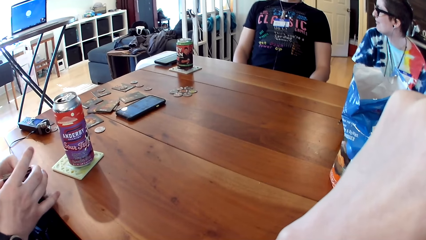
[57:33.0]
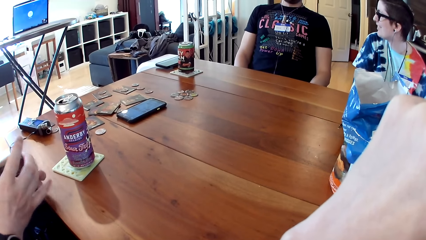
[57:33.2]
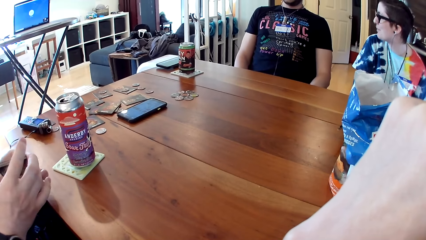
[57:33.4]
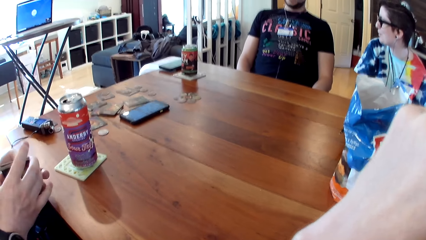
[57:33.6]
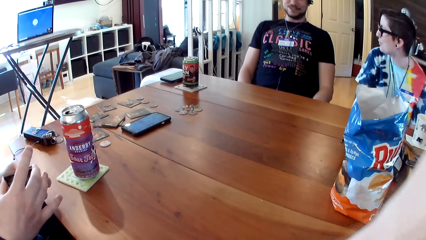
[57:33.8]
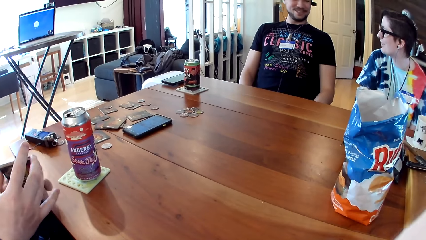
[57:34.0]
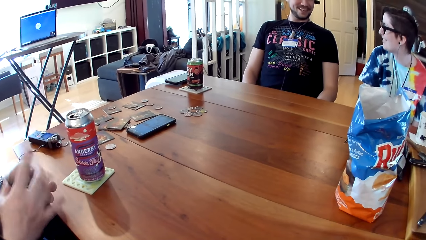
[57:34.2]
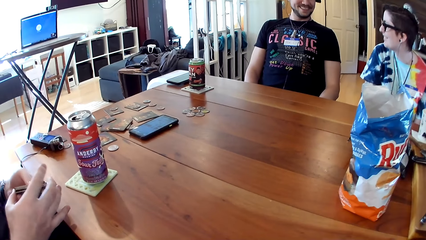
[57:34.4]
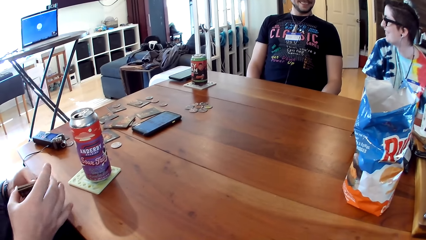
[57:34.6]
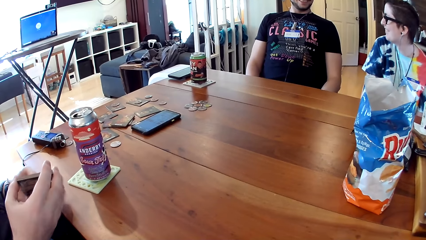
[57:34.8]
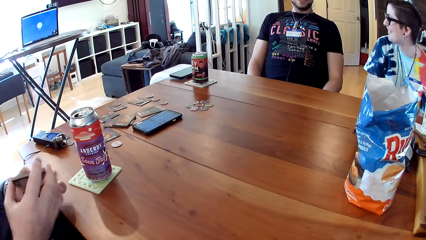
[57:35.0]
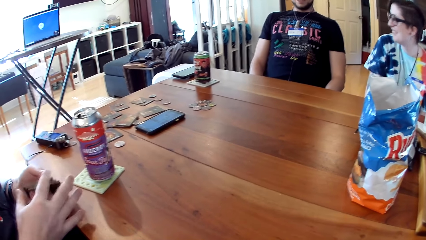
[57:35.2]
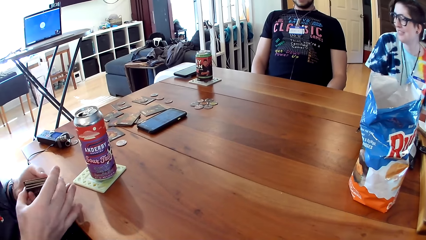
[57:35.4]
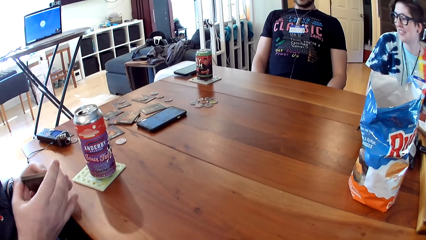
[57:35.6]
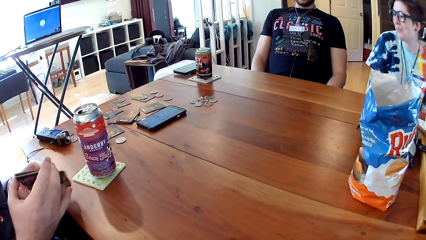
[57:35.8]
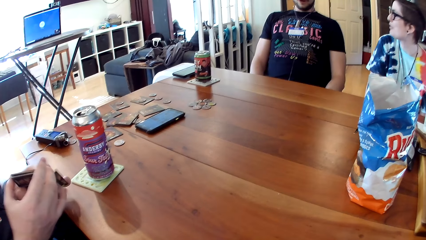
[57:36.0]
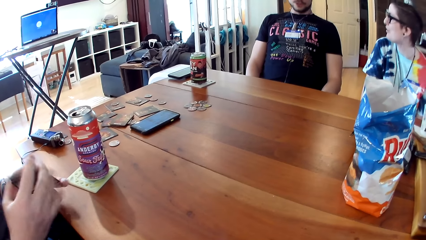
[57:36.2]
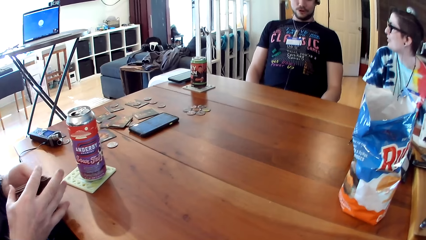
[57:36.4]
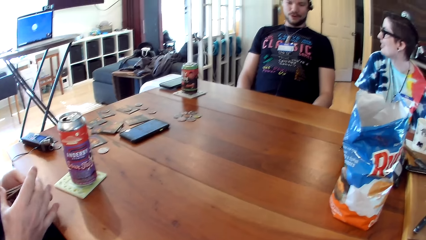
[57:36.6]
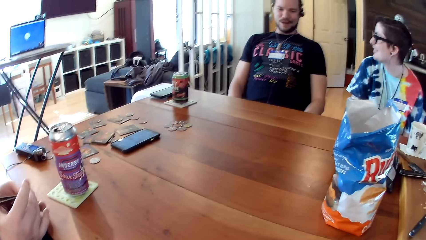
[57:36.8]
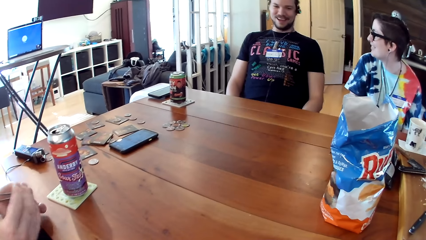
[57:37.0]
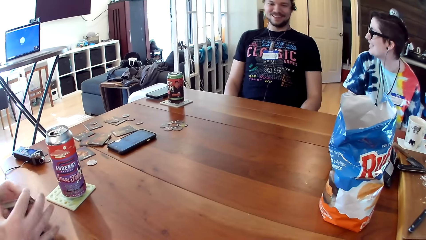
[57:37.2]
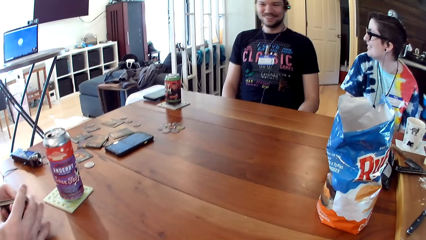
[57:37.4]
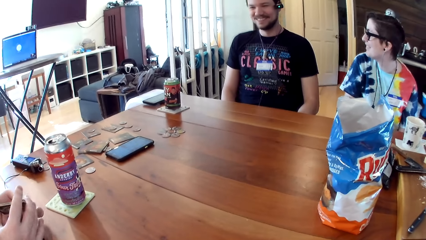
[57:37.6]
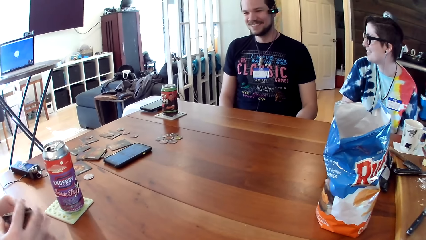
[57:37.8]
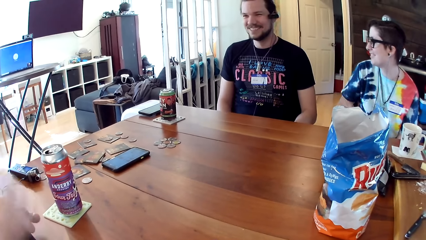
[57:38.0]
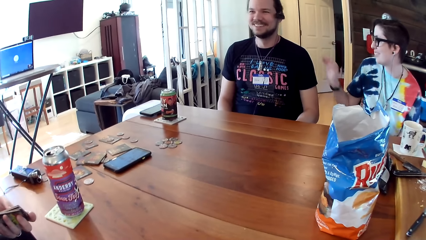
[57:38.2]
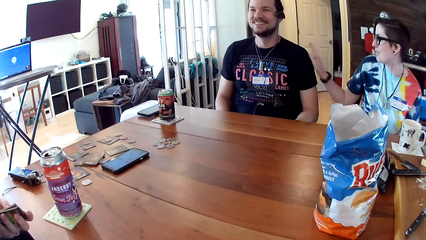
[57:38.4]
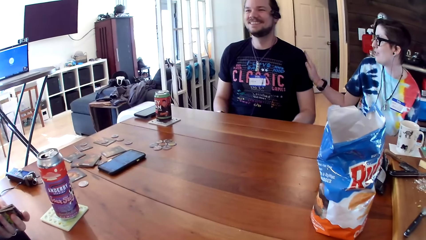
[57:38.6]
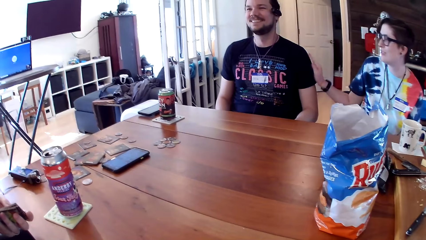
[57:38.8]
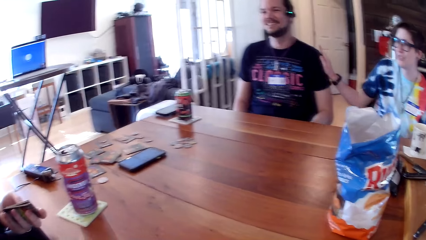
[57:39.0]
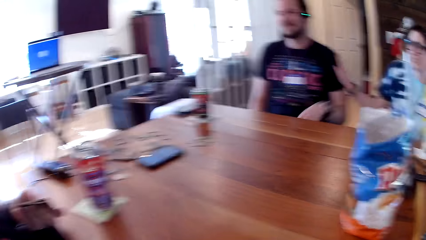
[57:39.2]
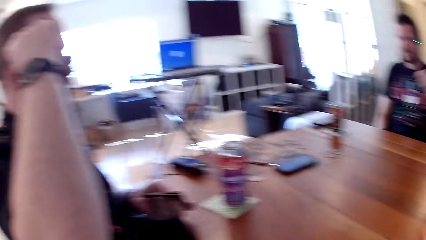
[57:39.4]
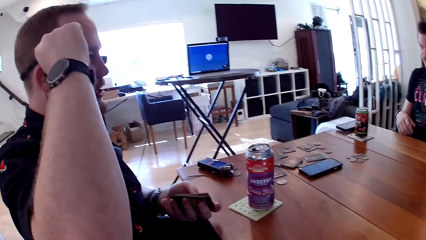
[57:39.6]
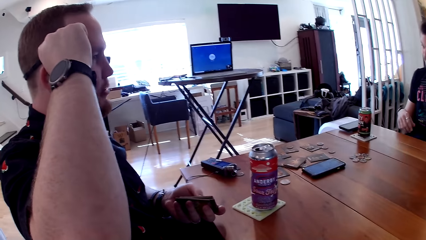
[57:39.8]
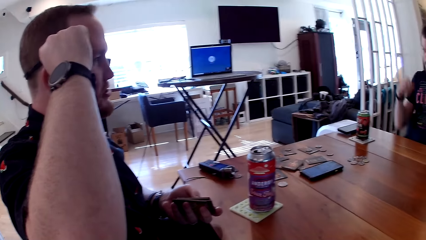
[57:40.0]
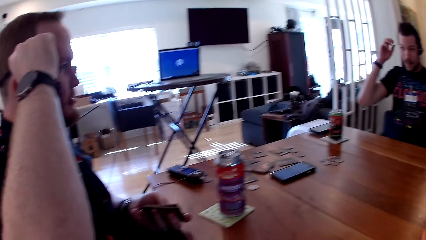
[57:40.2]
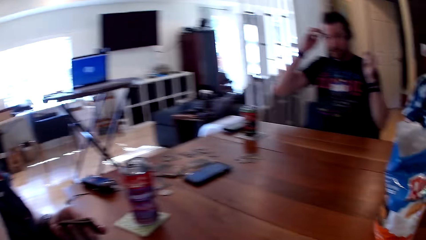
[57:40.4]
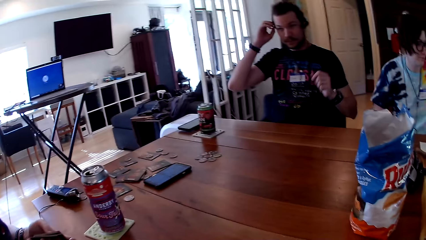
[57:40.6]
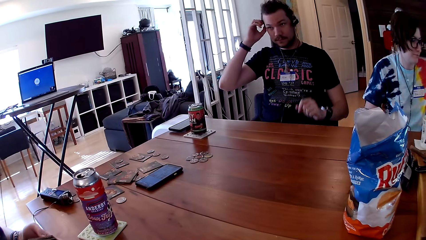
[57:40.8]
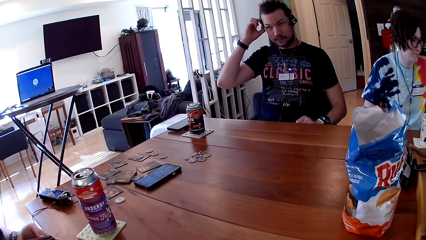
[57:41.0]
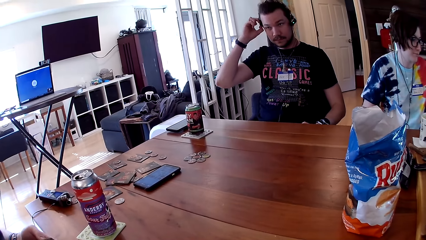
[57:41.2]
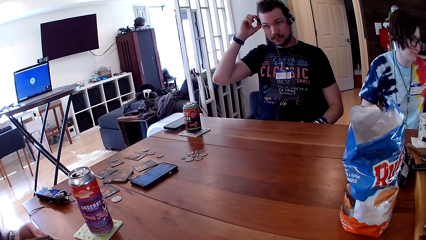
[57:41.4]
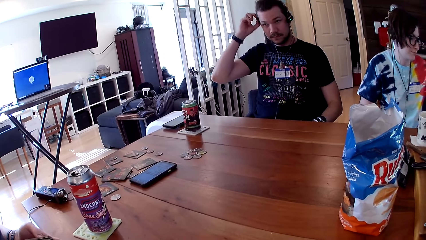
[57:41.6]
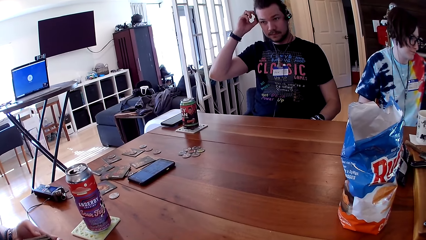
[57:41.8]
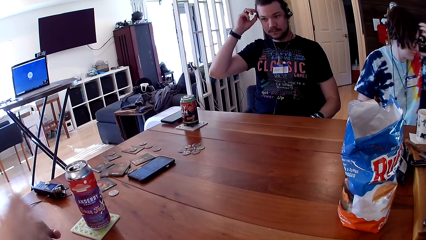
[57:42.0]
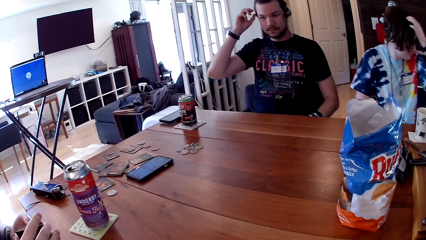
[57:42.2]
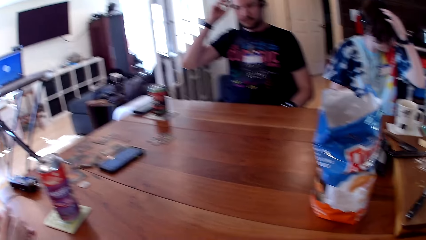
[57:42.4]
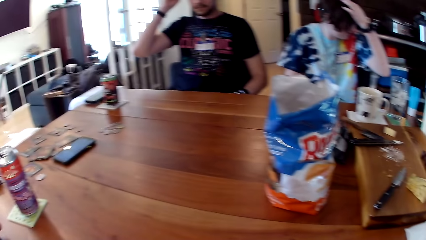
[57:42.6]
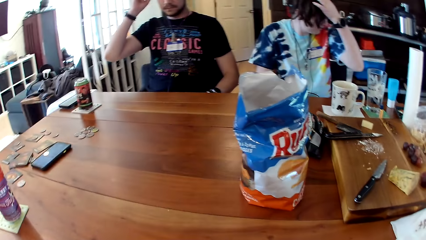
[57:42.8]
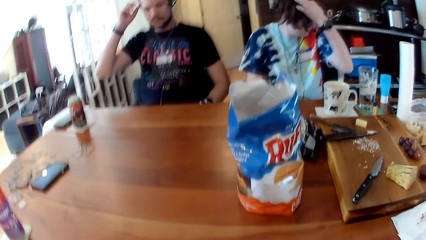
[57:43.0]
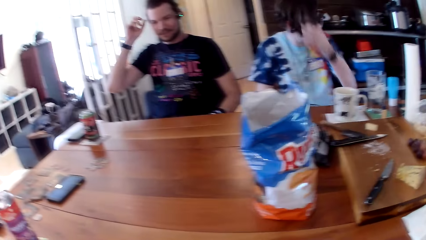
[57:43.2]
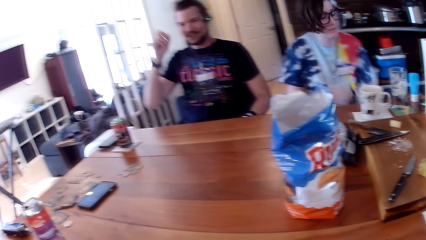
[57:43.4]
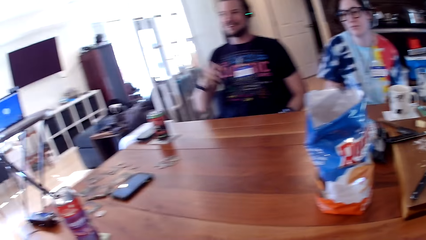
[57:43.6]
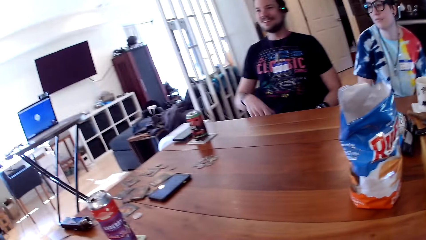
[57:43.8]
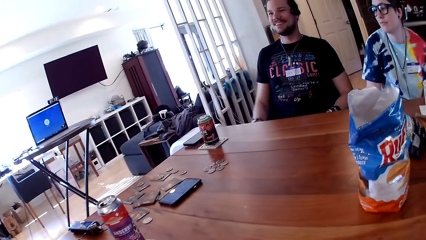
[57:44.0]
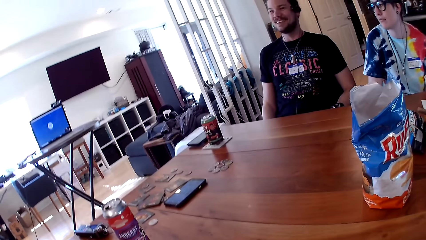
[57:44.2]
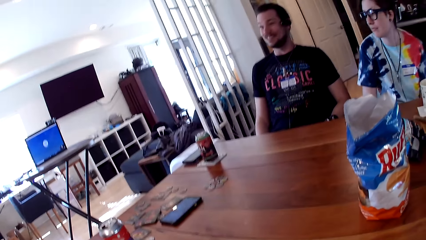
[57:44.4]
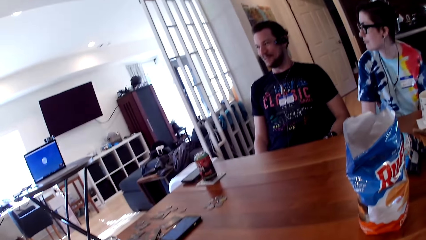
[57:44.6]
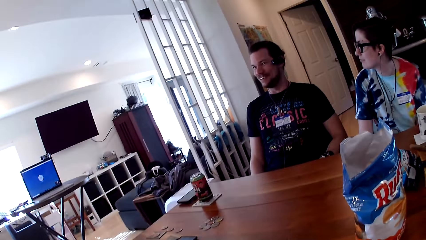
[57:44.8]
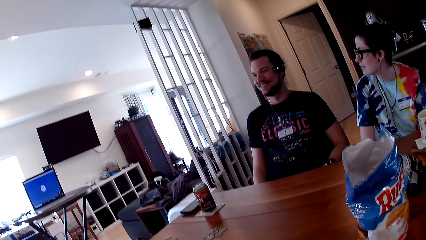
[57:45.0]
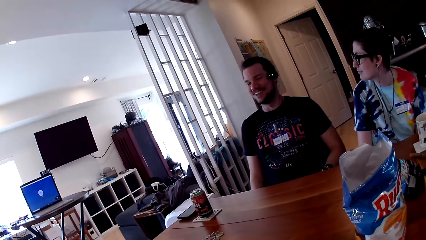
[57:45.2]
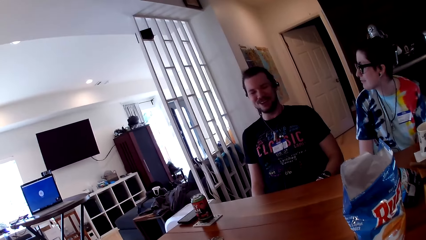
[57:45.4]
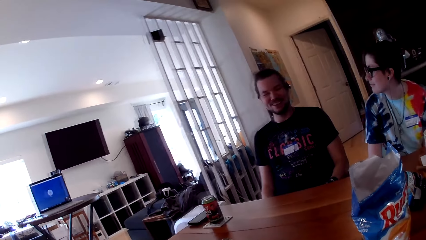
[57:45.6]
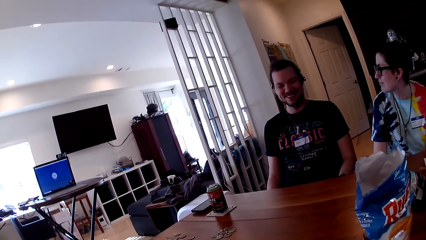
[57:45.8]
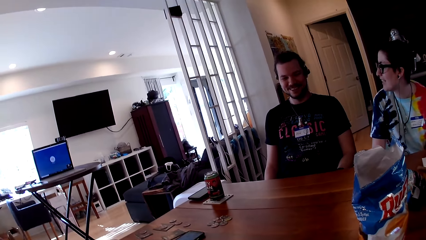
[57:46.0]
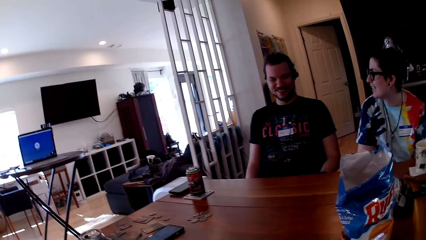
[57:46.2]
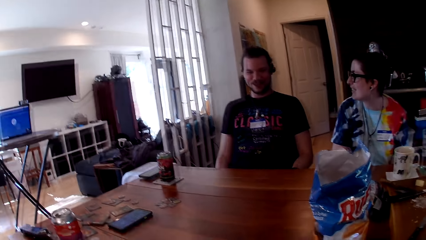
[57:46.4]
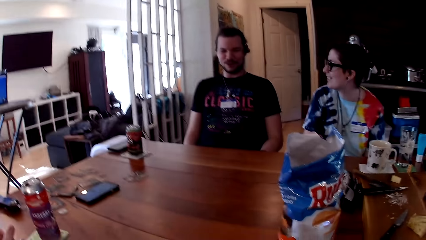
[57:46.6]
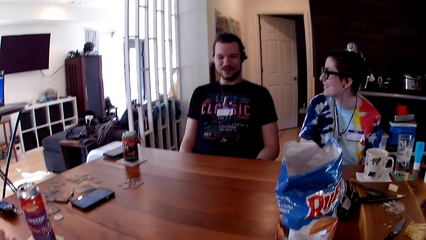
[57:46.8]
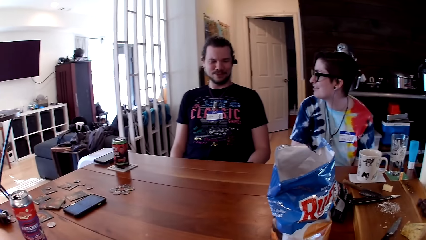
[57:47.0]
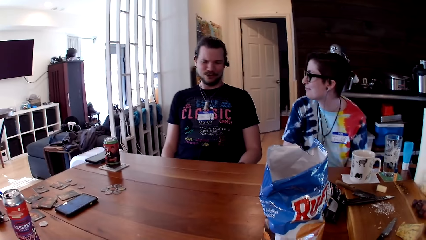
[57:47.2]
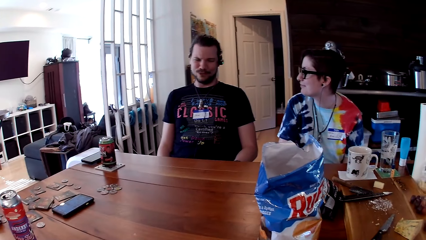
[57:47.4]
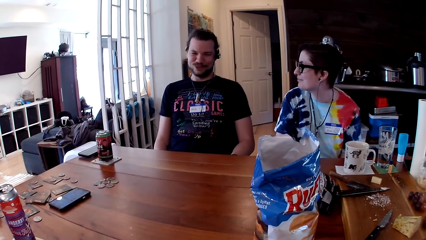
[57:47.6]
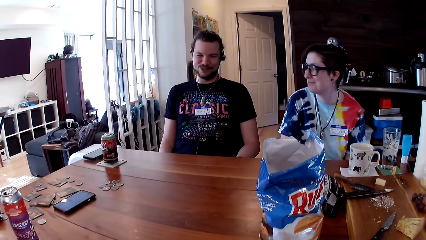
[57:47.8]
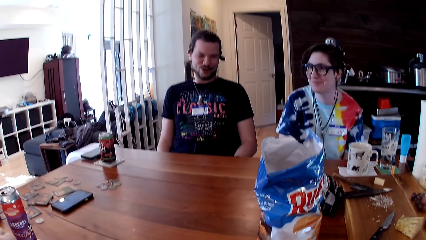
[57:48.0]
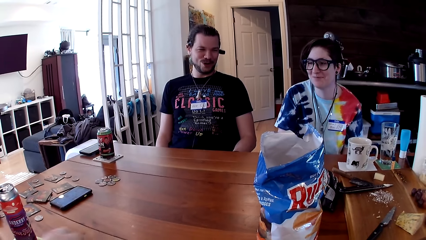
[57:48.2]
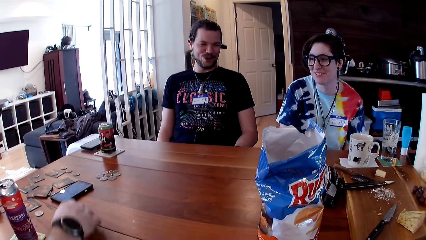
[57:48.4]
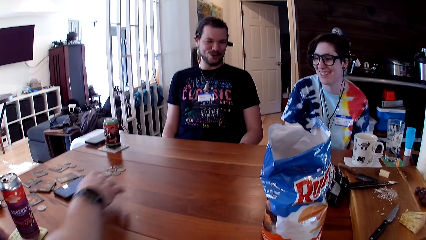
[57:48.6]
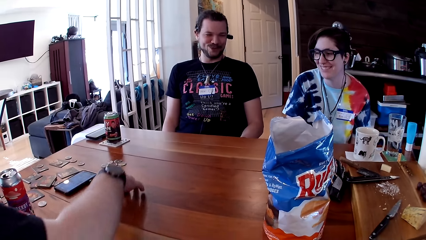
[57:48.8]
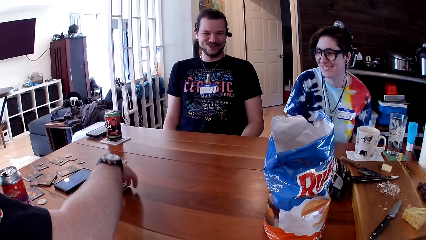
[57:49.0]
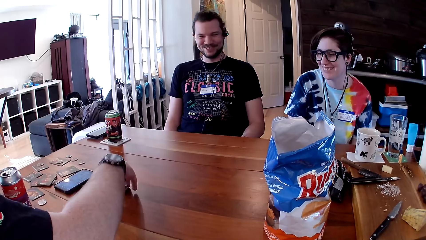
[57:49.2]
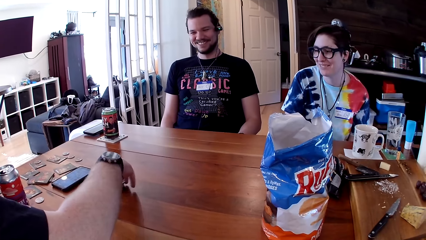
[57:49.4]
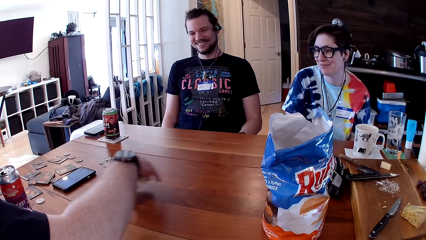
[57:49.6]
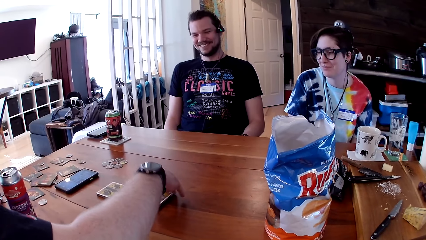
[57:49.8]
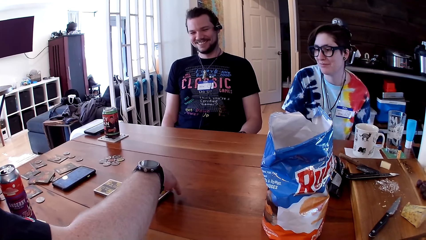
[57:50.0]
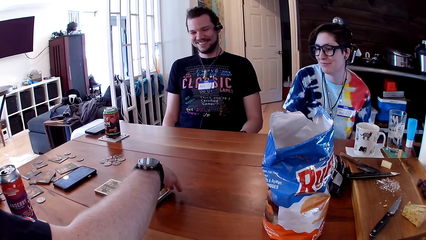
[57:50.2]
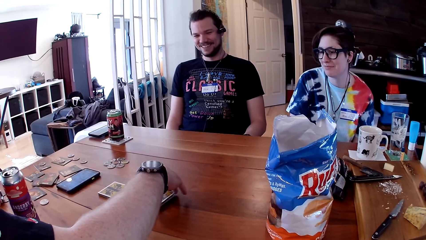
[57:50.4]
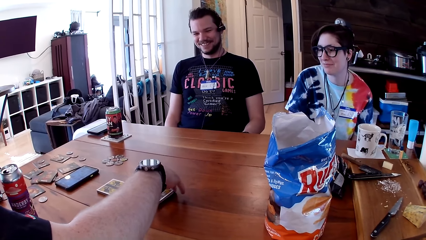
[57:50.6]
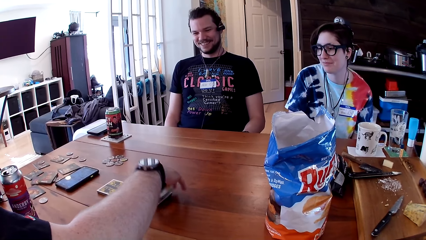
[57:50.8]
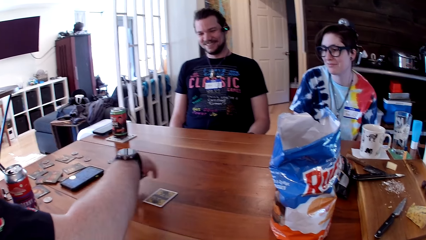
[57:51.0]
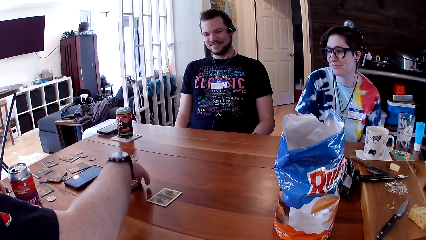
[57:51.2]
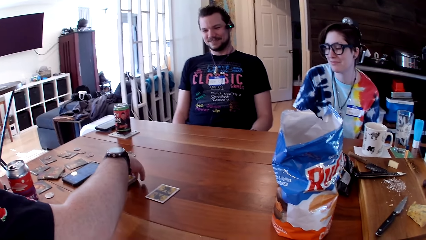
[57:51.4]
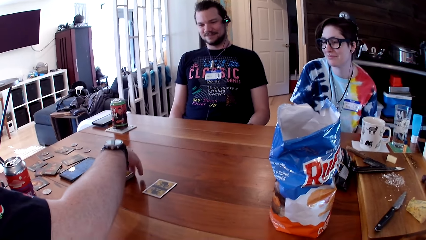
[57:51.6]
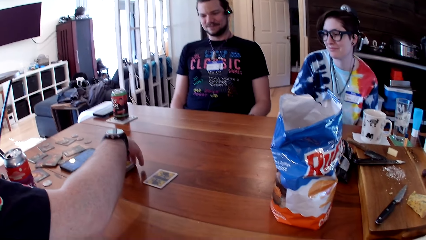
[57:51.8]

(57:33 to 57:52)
A man mixes the cards. Another man converses with a person. A woman touches the cloth of the other man with her right hand. The other man touches the specs and speaks up. The first man places some of the shuffled cards on the table with his right hand and spreads the cards.
